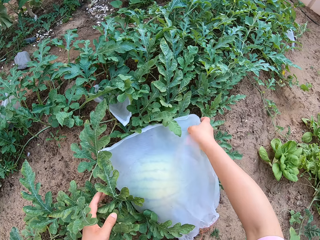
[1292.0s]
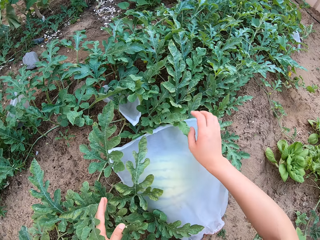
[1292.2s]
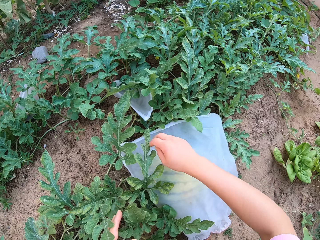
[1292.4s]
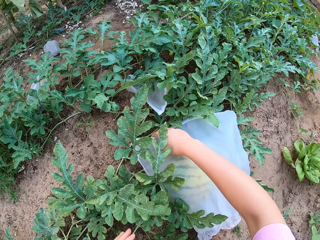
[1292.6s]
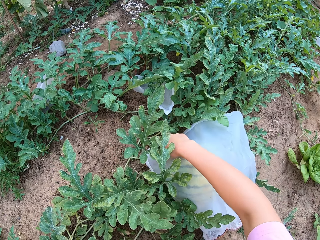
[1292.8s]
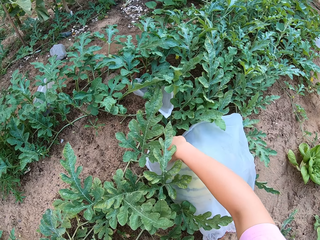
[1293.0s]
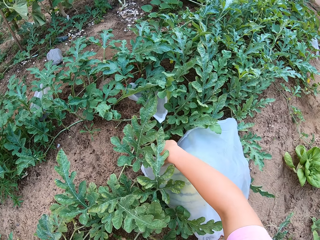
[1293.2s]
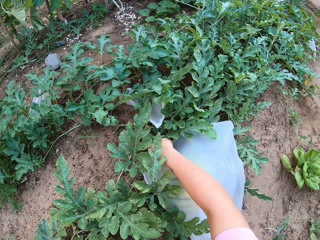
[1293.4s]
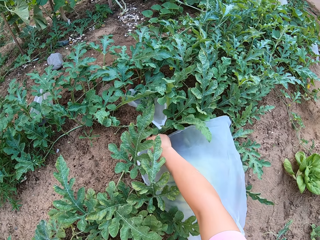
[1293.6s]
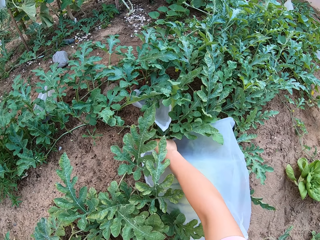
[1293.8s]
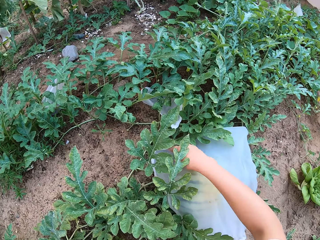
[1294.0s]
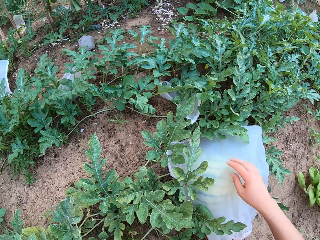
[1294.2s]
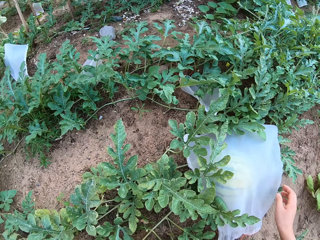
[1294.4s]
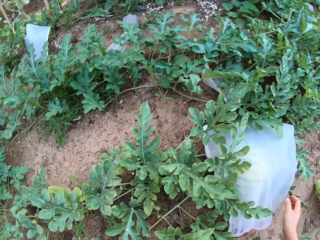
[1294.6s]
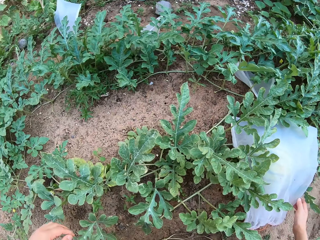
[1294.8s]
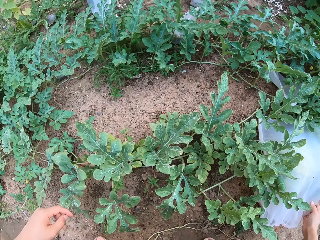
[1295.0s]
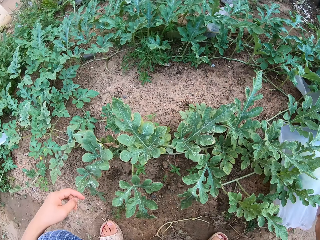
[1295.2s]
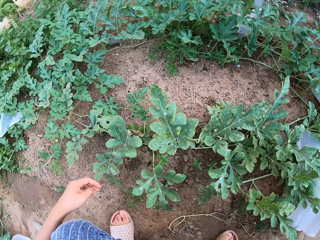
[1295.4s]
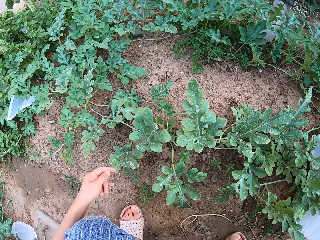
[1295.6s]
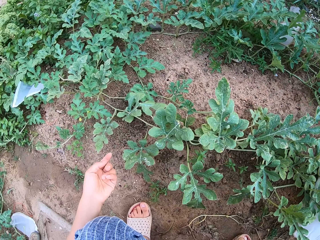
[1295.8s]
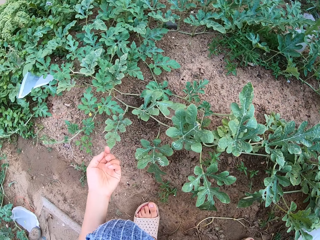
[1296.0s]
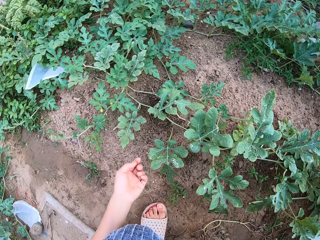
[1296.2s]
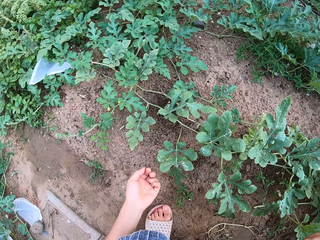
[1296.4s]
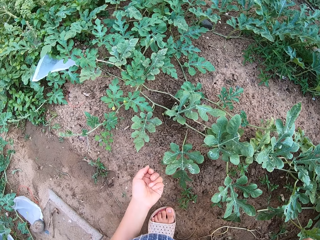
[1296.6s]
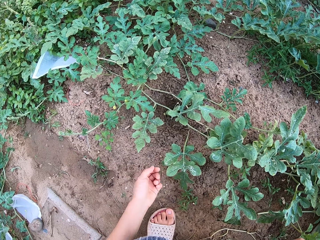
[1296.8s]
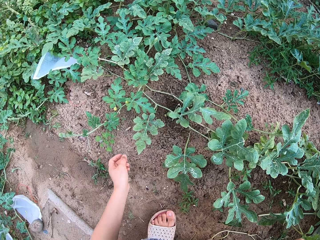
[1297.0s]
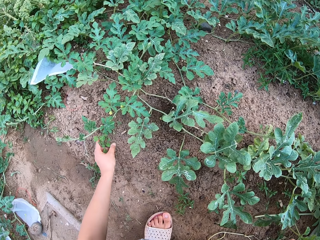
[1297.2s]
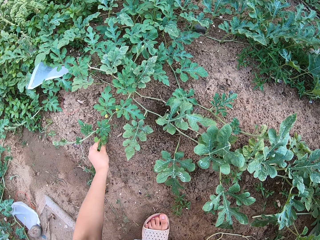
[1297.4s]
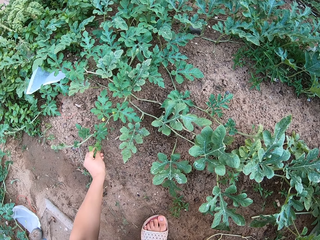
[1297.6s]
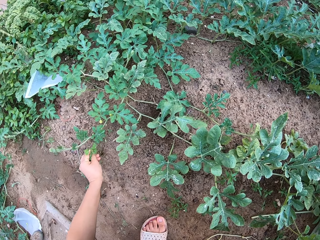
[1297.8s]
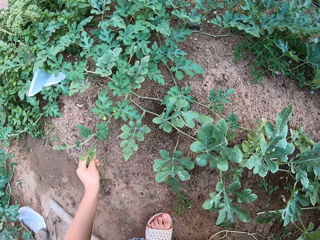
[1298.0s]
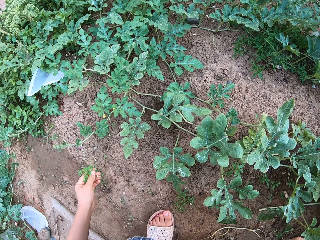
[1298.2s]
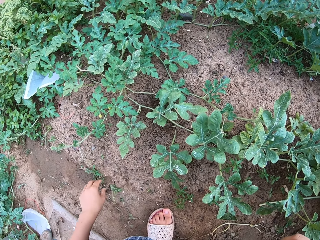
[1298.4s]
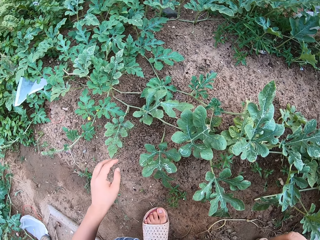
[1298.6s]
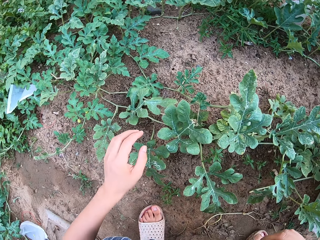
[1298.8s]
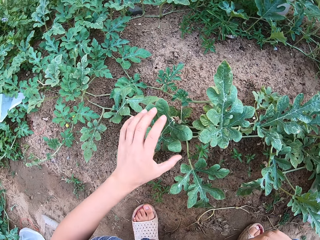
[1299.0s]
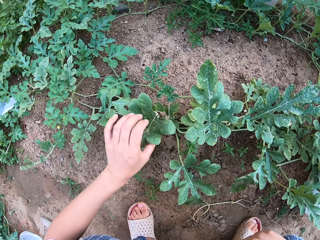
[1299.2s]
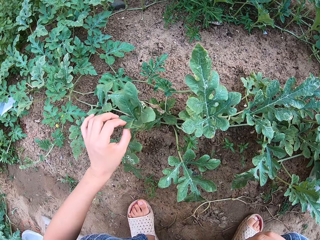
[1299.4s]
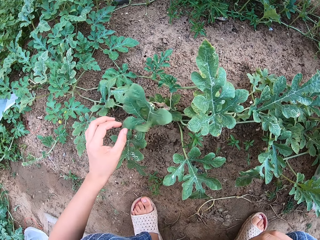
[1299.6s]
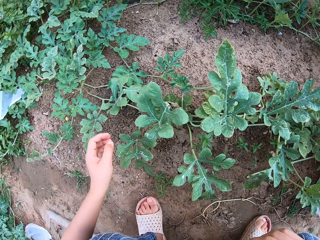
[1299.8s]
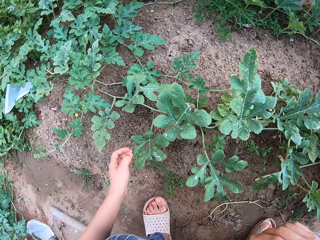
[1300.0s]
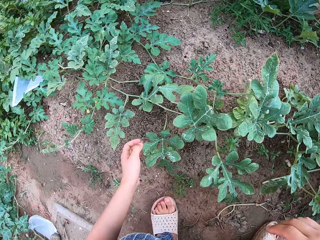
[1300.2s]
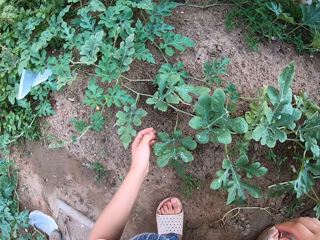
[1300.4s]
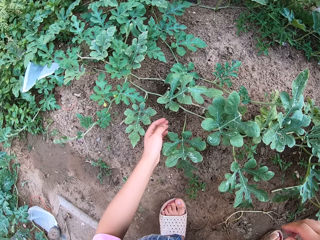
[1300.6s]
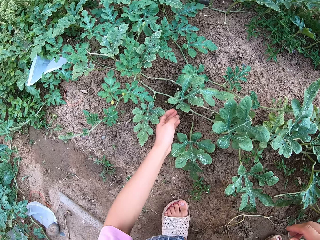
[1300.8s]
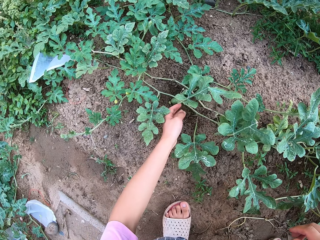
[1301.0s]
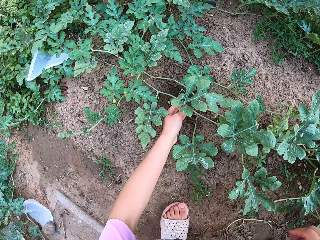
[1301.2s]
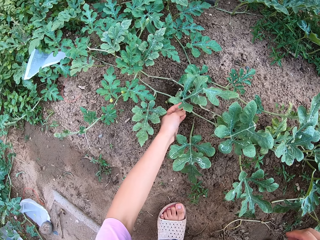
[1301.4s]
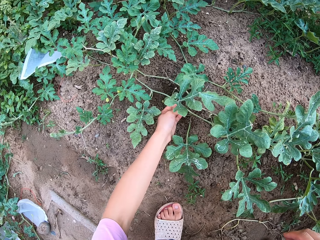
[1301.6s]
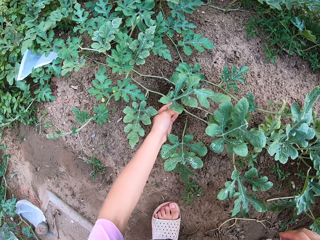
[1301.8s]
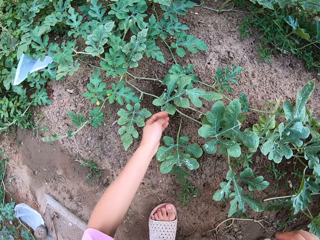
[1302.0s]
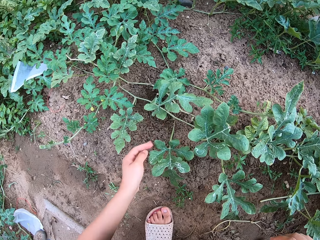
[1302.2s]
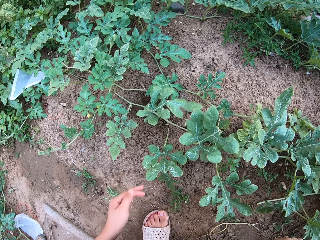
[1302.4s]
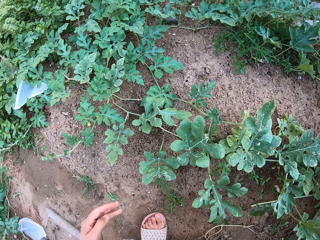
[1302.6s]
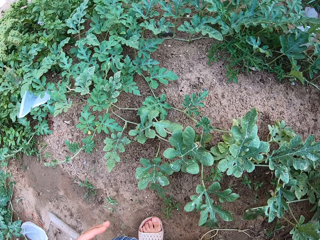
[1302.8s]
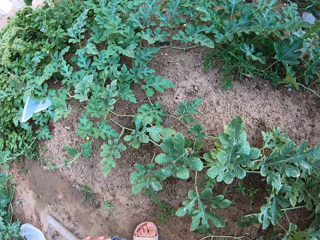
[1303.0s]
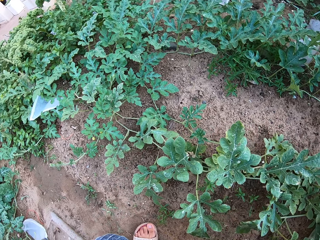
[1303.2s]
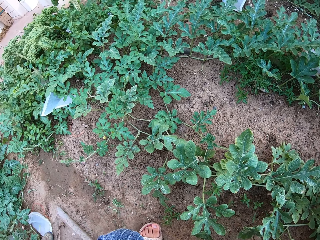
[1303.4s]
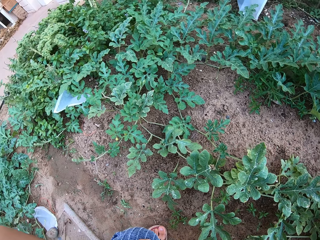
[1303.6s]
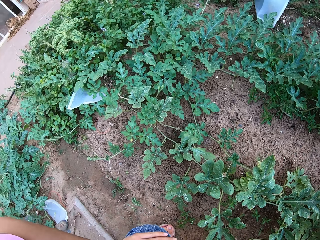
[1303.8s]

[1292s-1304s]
The camera wearer uproots the weeds. They touch the plant leaves. They check the plants.

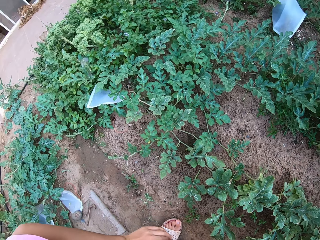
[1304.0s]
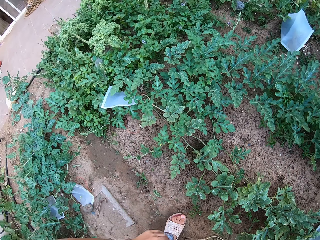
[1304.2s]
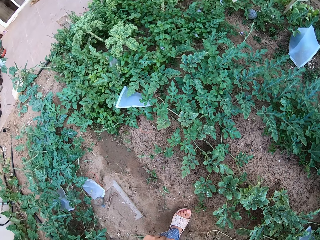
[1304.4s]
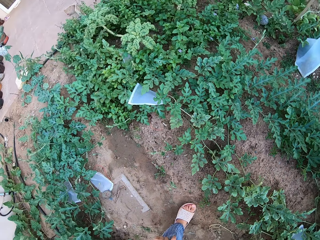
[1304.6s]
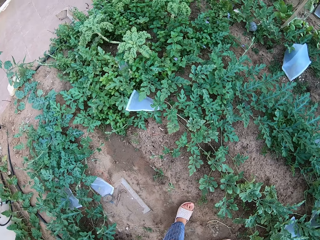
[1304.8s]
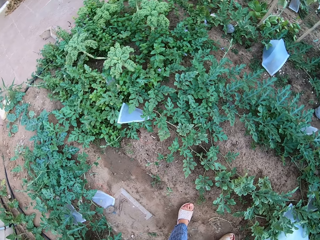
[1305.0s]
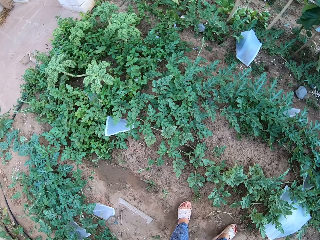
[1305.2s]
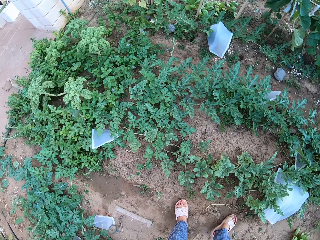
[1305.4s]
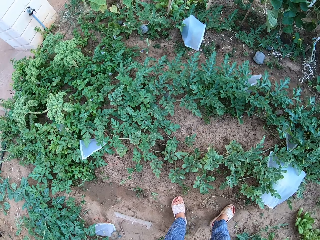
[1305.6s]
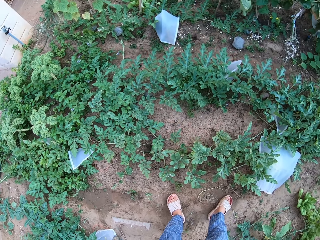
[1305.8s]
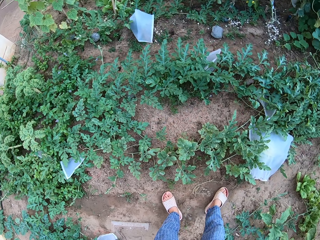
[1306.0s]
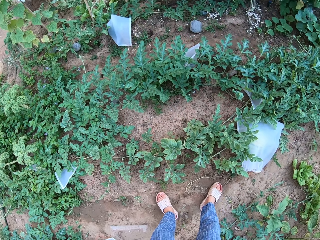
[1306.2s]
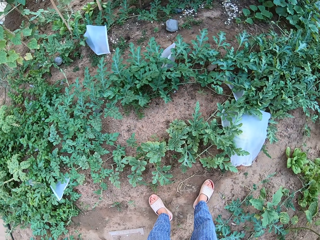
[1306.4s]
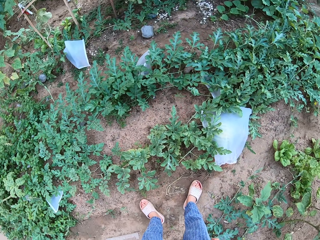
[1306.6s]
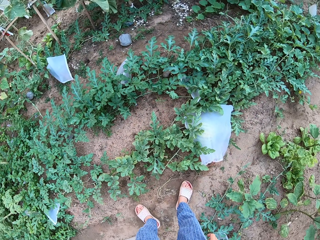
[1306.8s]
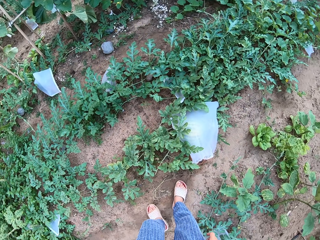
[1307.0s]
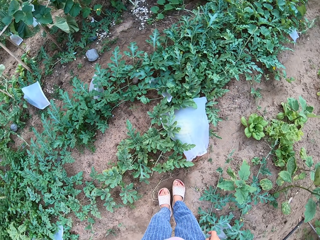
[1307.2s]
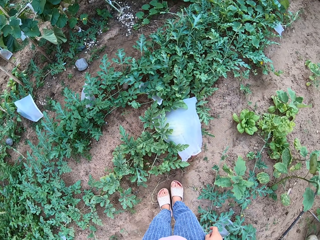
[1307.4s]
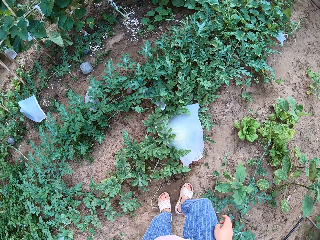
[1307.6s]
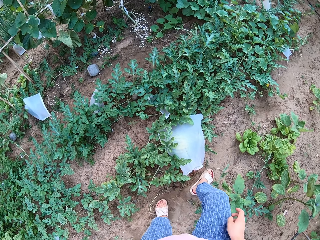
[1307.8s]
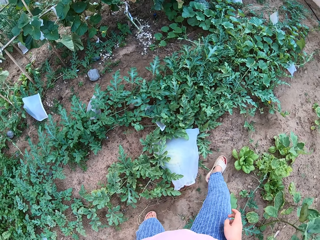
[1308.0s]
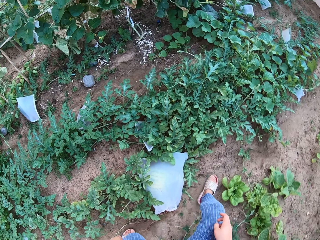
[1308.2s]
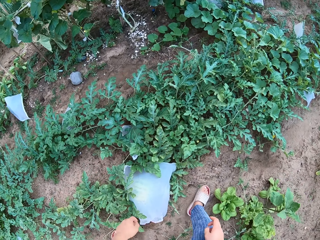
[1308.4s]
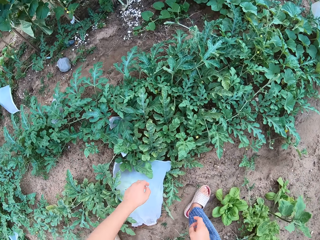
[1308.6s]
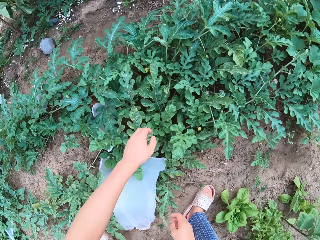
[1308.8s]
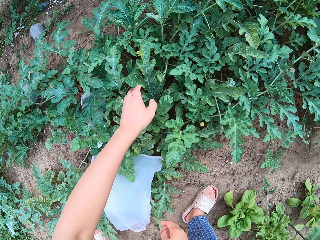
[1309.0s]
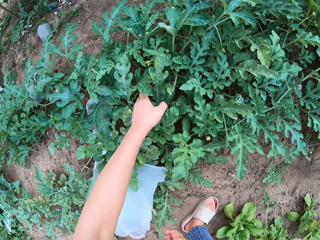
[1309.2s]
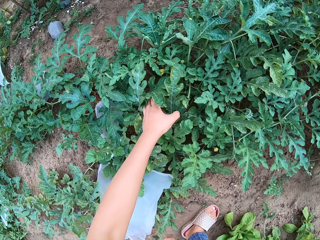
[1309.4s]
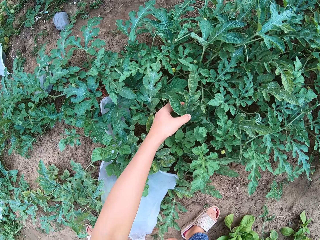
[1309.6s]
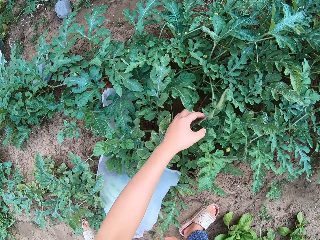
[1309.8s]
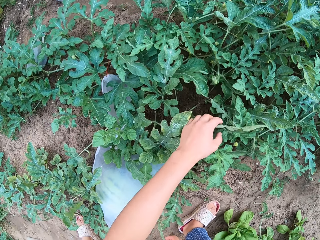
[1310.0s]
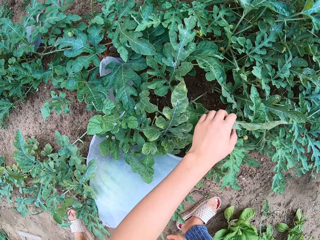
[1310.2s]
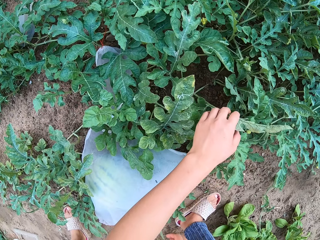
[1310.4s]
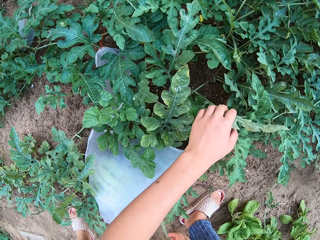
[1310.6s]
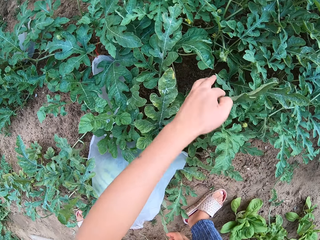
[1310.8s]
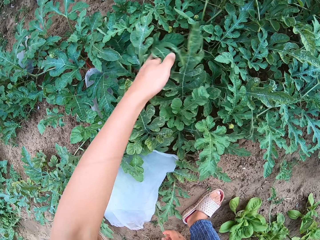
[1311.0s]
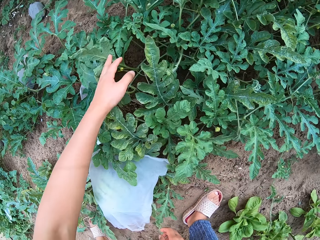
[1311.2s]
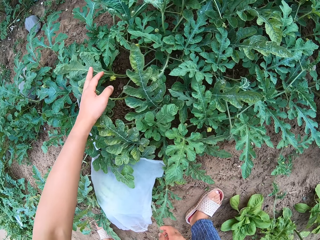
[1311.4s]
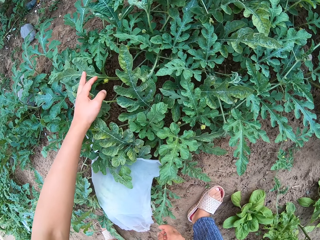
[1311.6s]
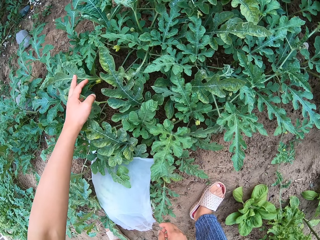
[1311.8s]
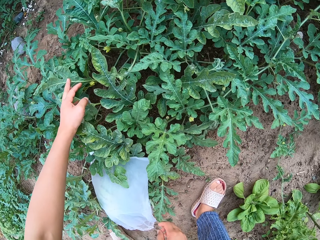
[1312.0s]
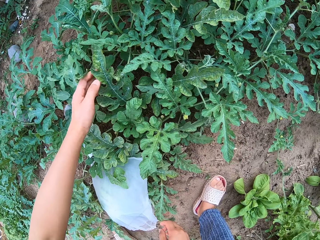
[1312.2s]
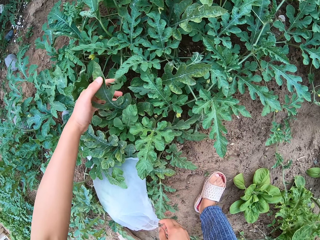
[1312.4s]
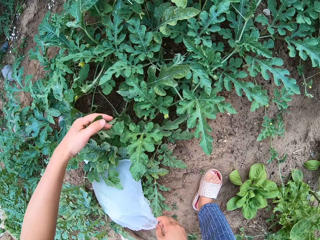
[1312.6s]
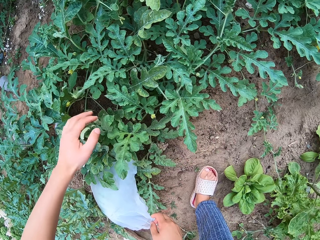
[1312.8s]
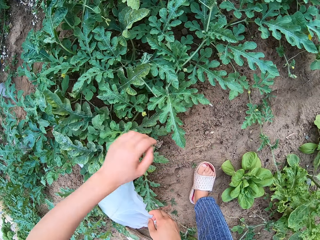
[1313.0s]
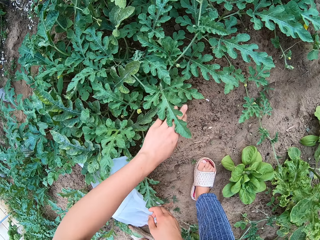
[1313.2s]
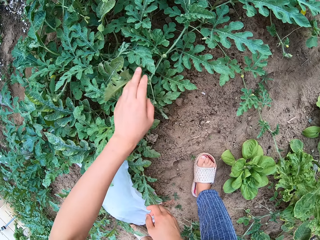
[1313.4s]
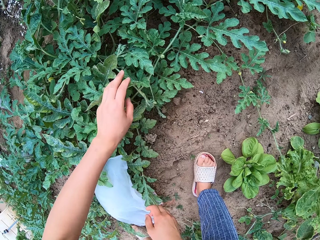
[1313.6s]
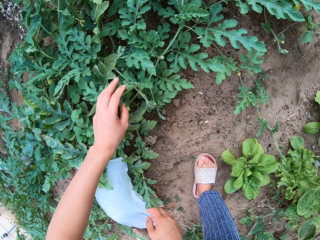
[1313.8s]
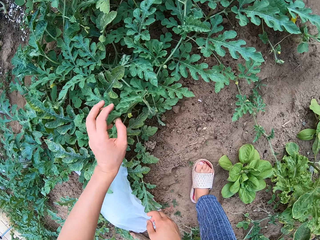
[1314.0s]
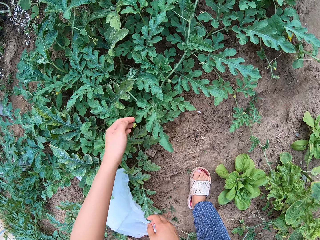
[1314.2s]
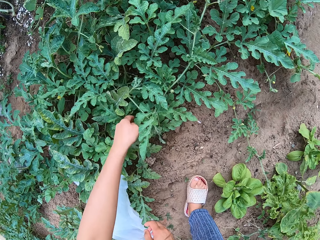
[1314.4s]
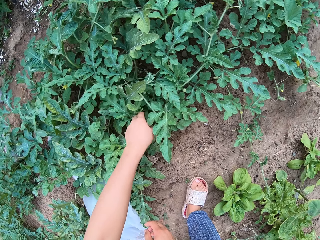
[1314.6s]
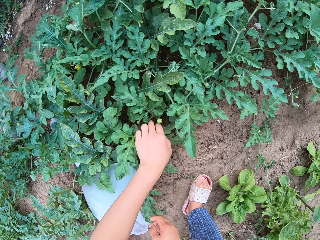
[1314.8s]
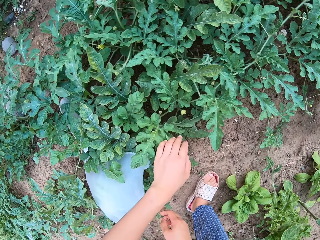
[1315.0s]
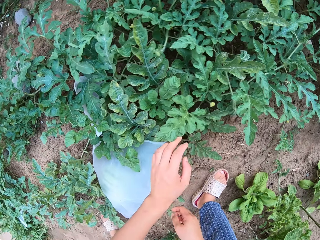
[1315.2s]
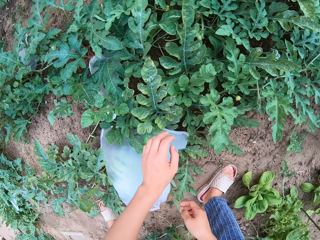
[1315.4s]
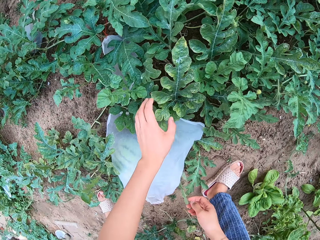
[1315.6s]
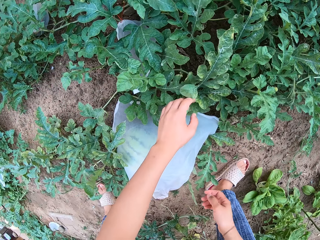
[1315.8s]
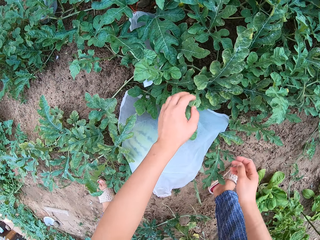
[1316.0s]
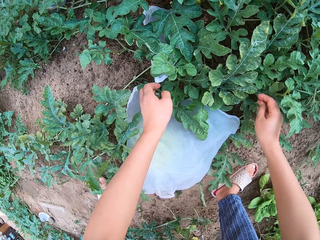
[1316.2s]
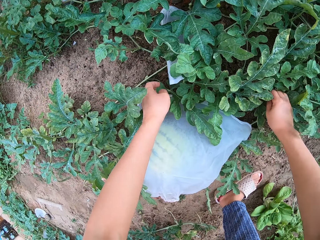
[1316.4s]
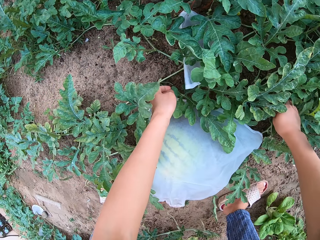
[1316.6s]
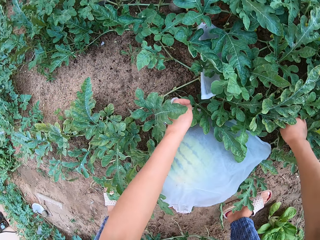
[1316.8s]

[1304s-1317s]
The camera wearer stands up. They move the leaves side to side. They check the plants.
